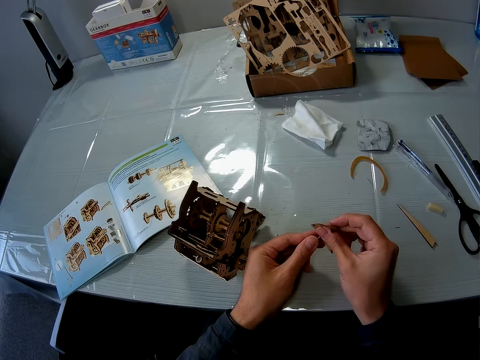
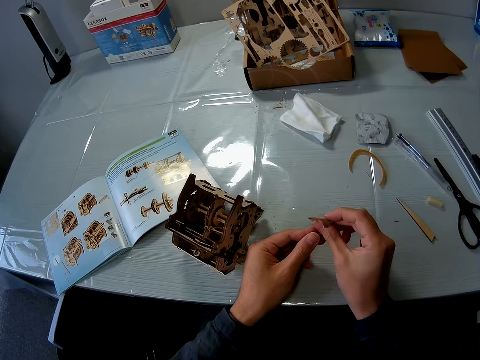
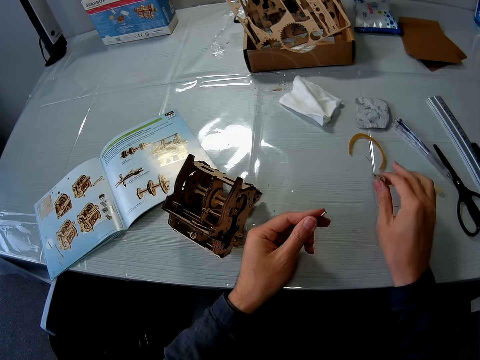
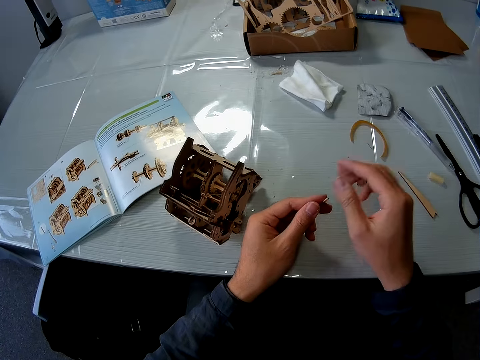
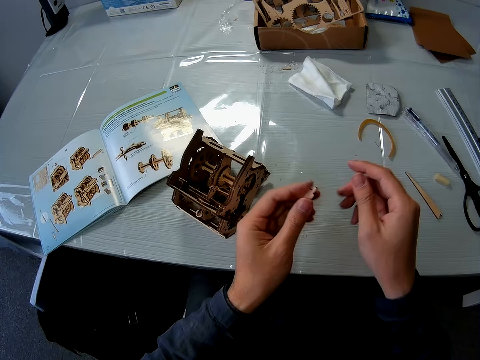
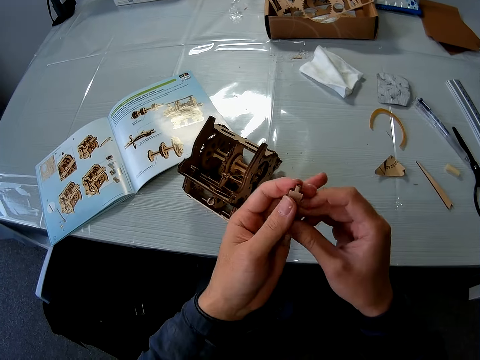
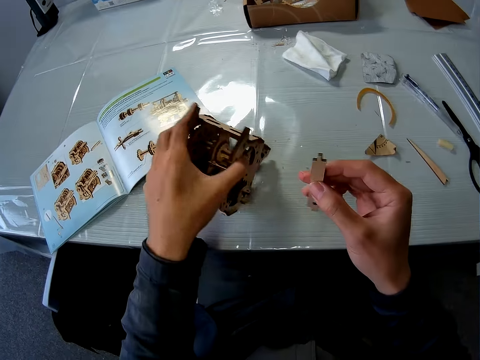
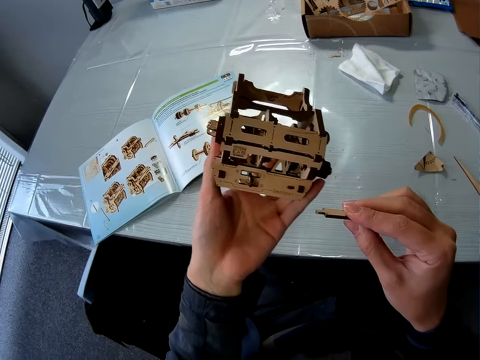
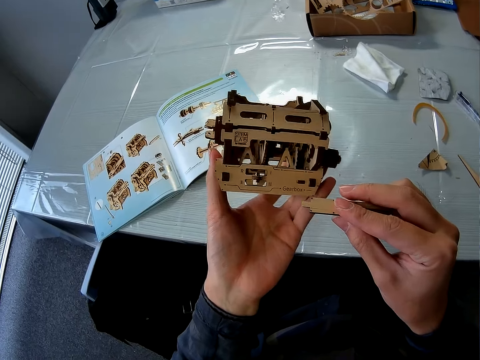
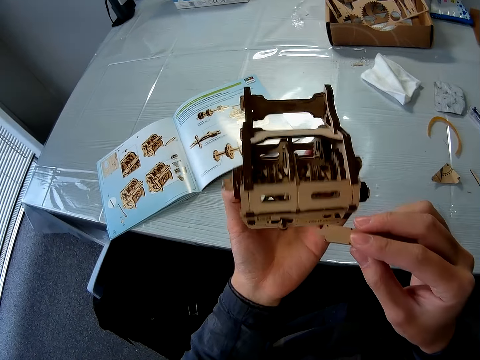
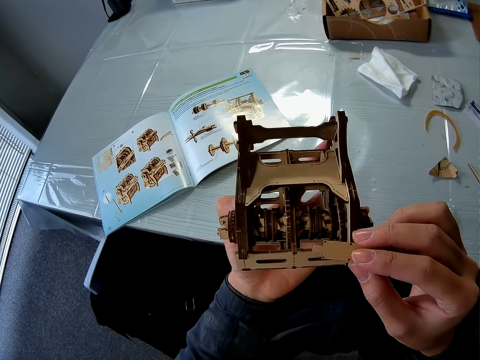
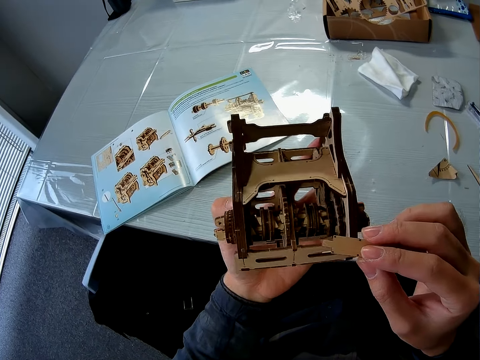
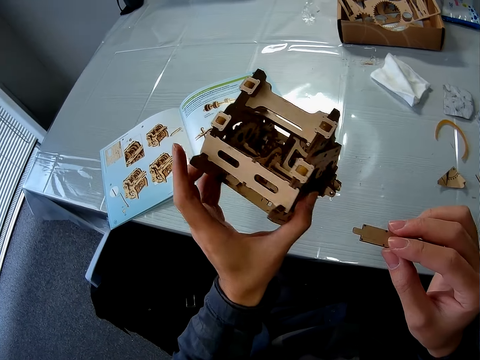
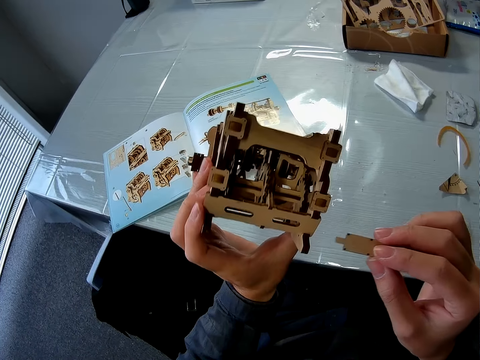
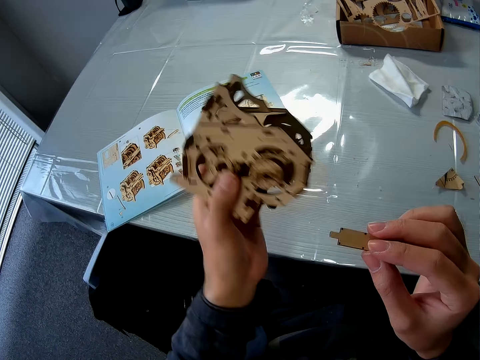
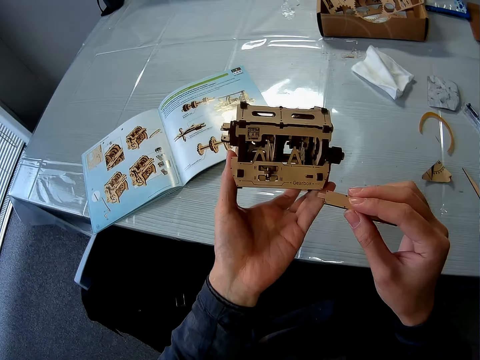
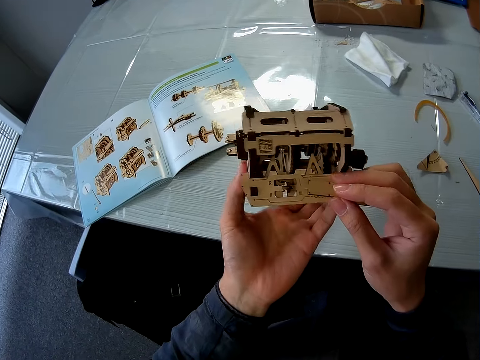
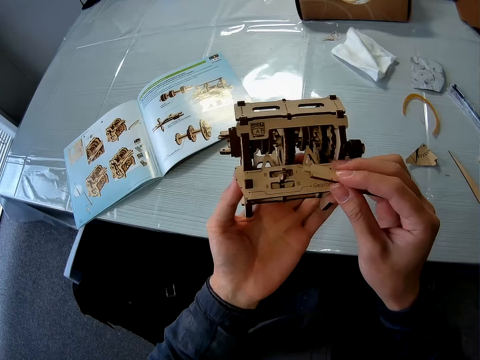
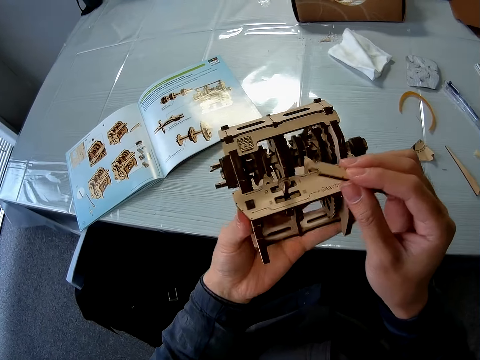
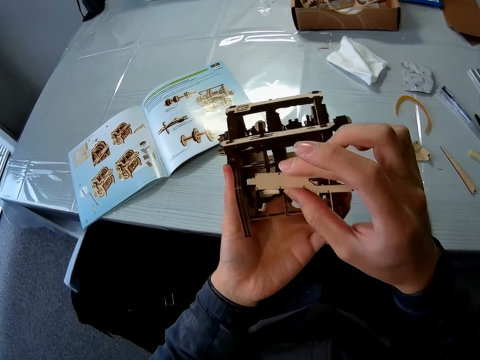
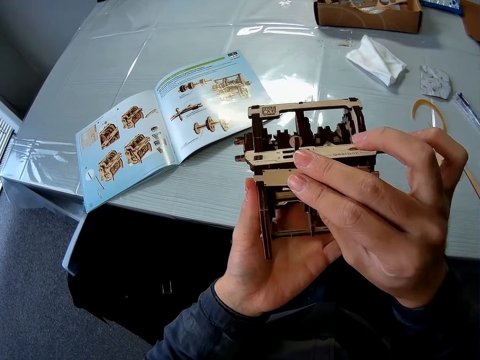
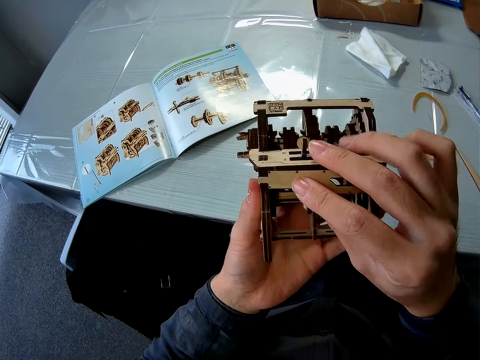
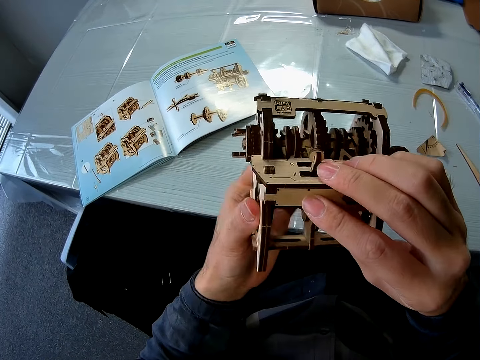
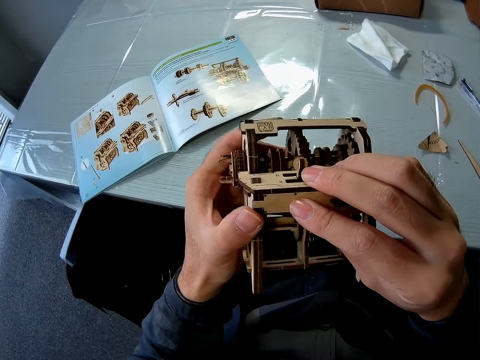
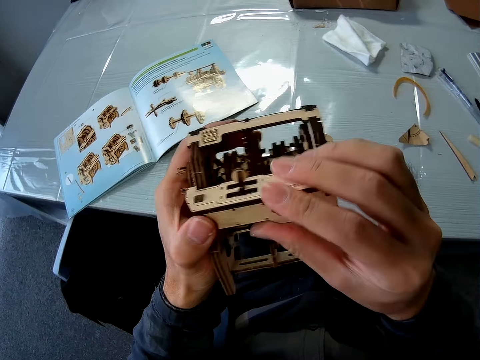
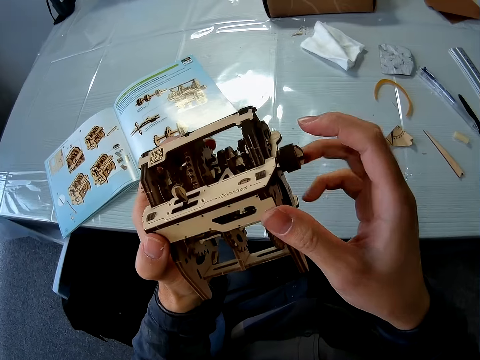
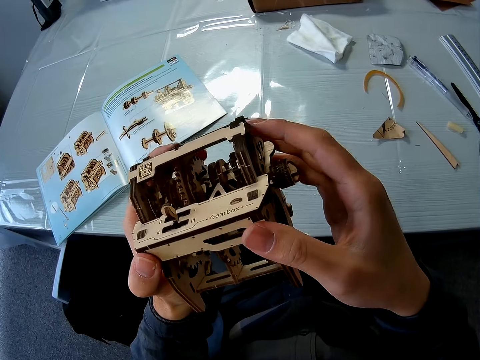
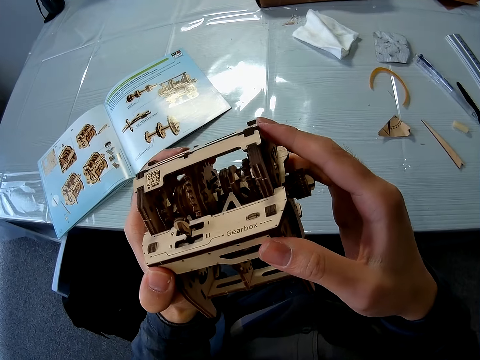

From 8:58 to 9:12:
The camera wearer drops the sandpaper on the table. They pick up the cardboard structure or stem gear model from the table. They turn the stem gear model. They check the cardboard structure. They join the piece of cardboard to the cardboard structure.

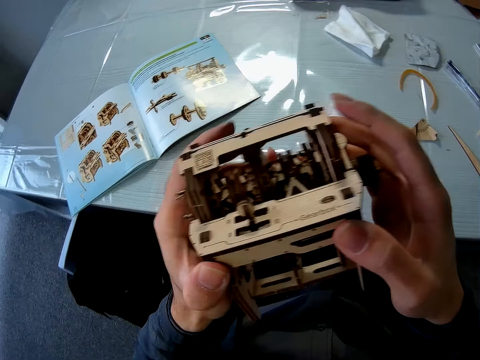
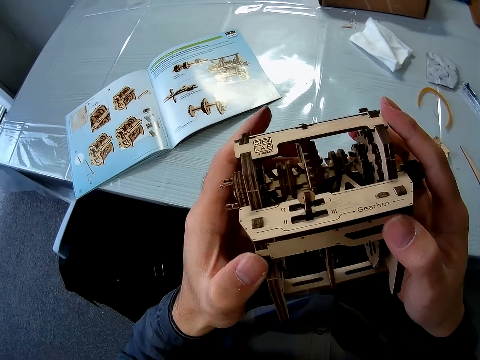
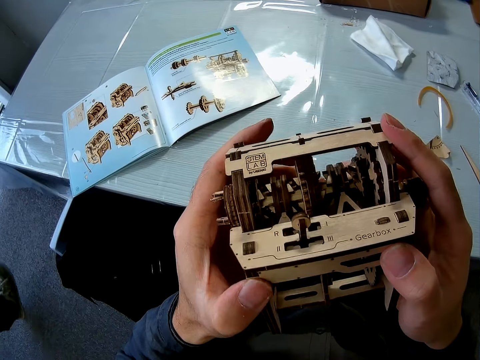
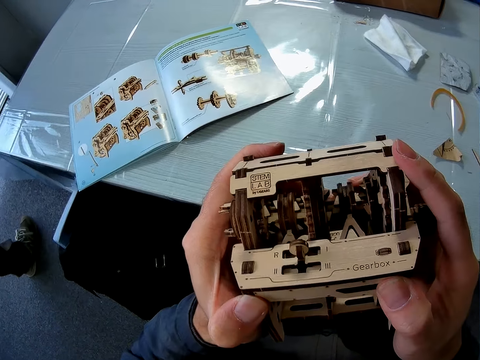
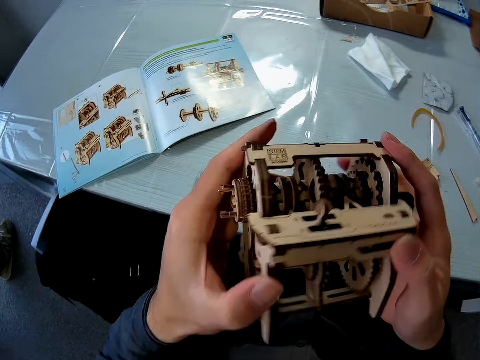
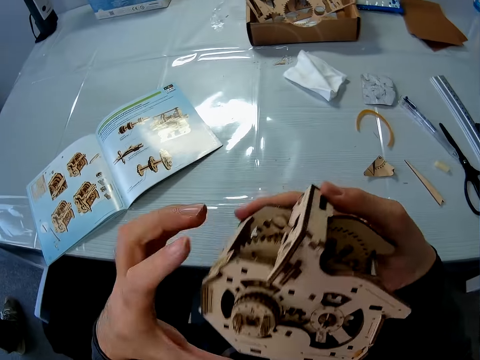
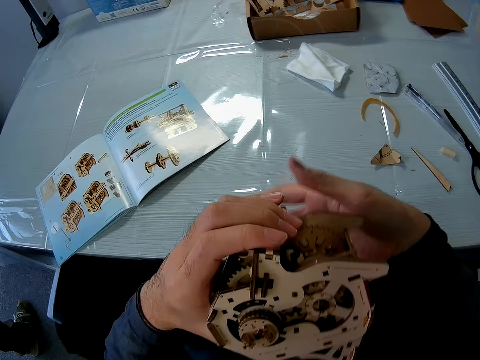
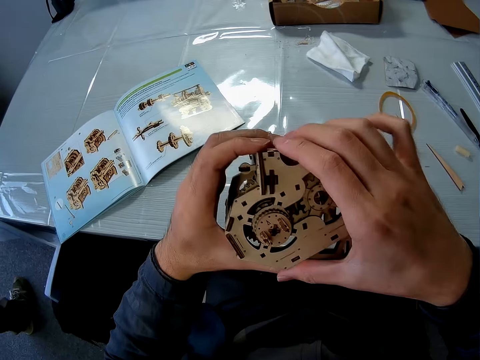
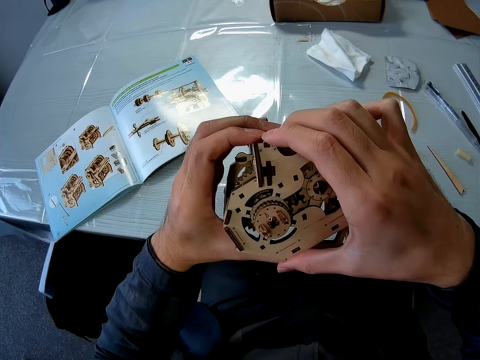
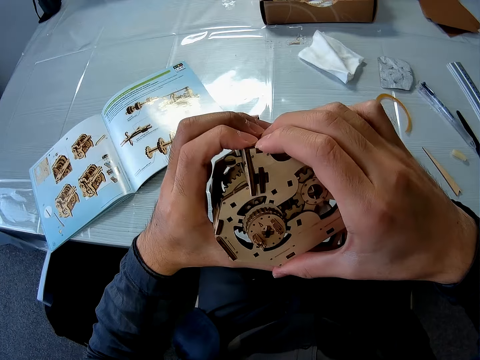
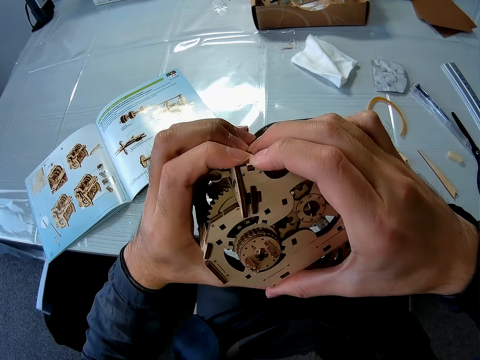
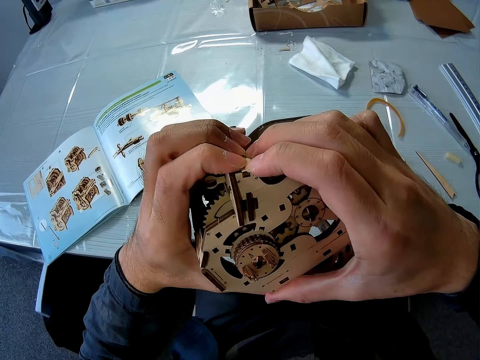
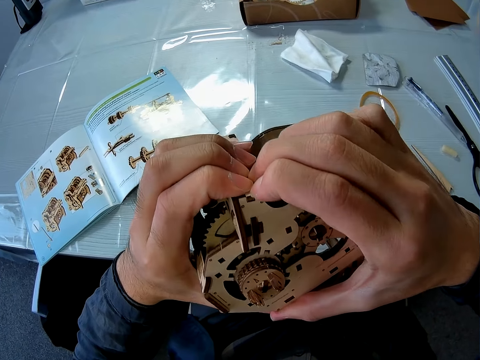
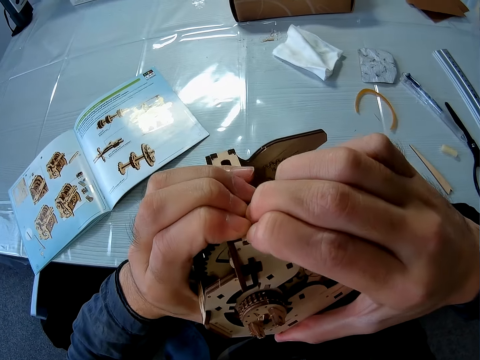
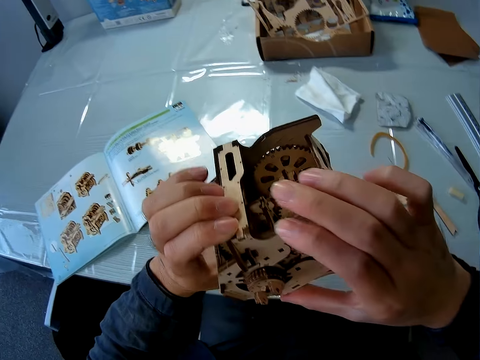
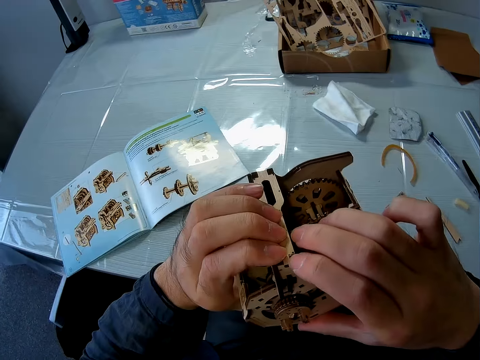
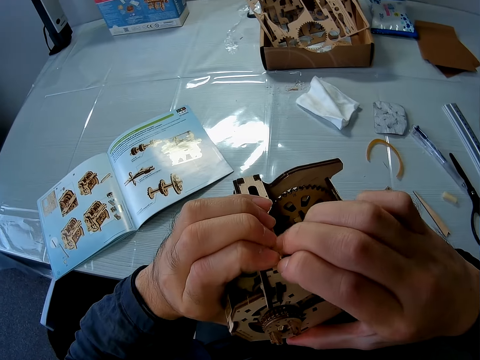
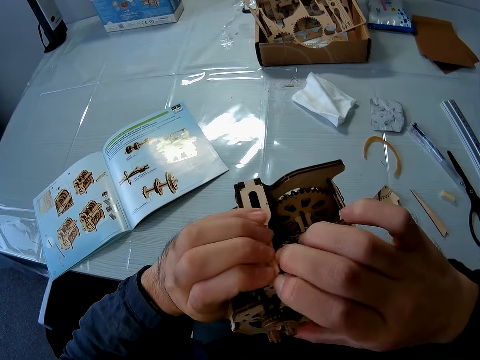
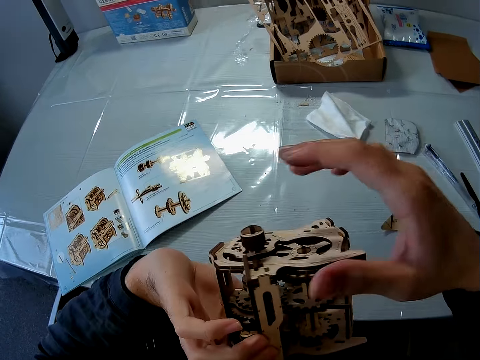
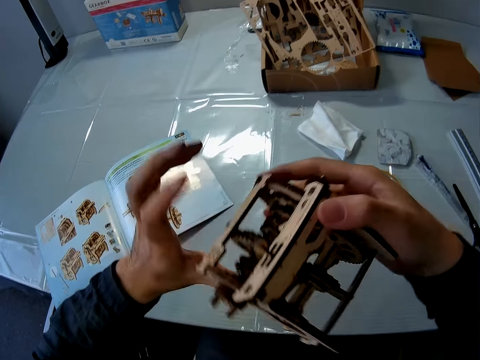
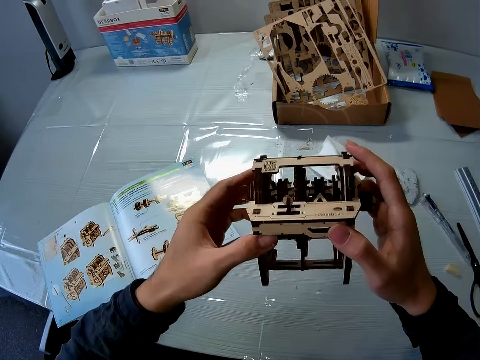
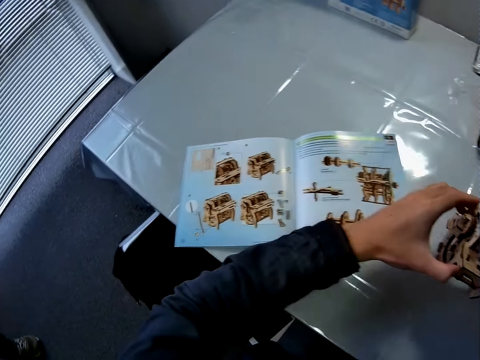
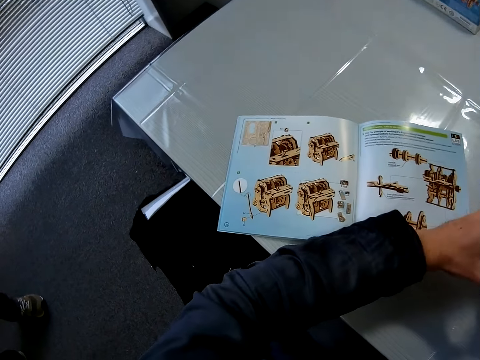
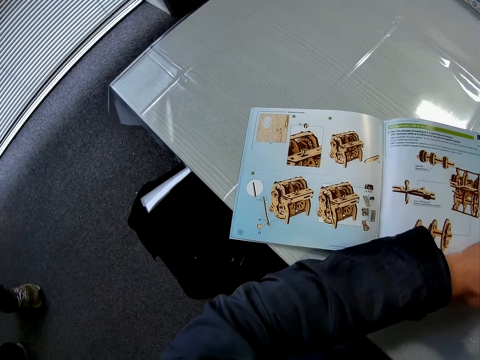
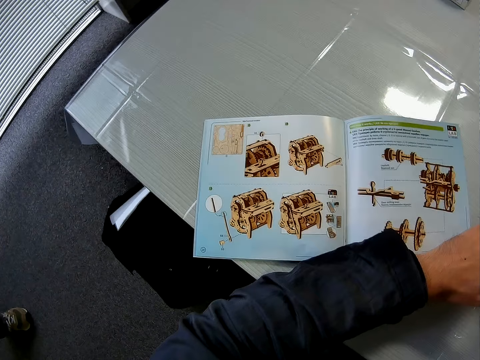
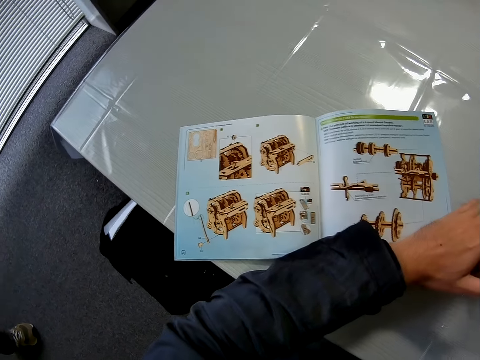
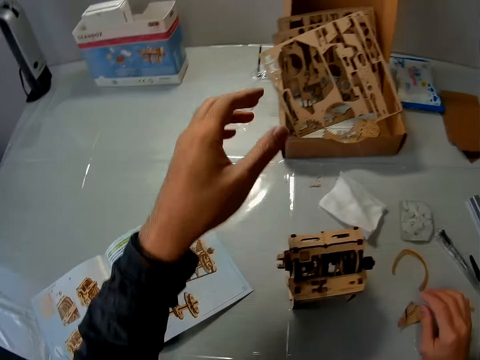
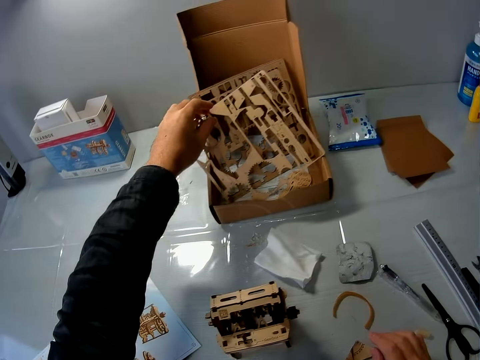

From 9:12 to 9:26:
A man walks around the room. The camera wearer fixes the model piece on the stem gear model. They drop the wooden structure on the table. They pick a cardboard from a carton.
